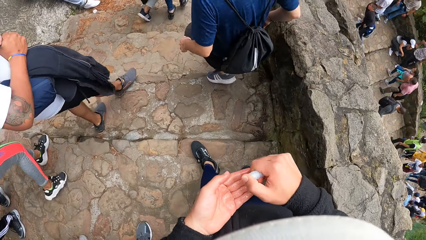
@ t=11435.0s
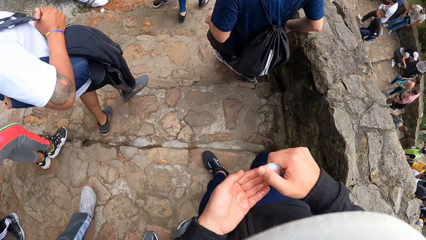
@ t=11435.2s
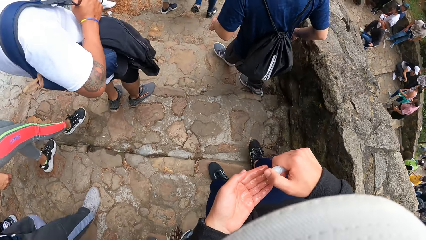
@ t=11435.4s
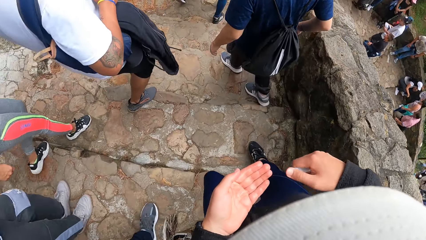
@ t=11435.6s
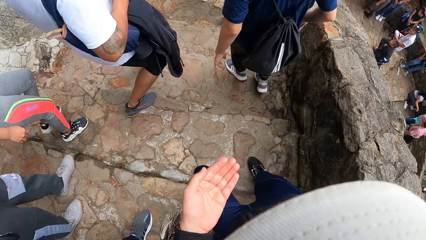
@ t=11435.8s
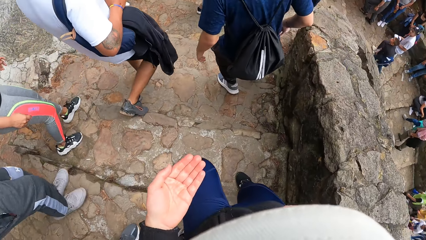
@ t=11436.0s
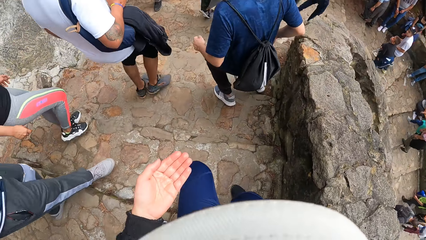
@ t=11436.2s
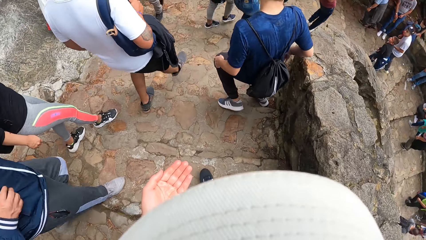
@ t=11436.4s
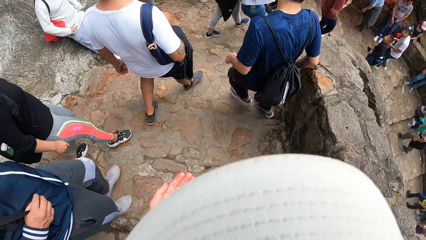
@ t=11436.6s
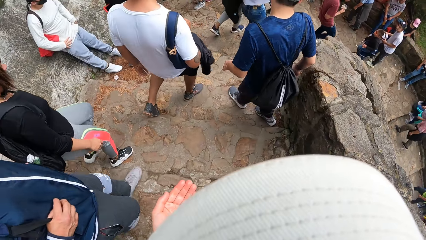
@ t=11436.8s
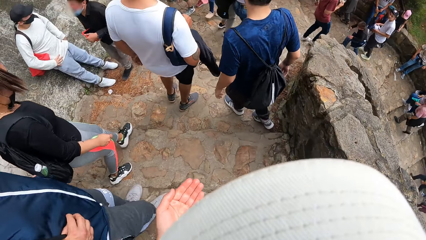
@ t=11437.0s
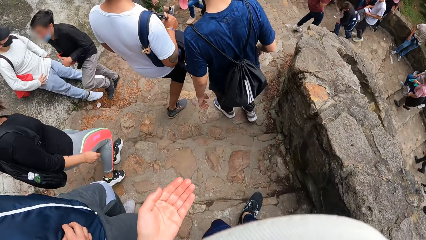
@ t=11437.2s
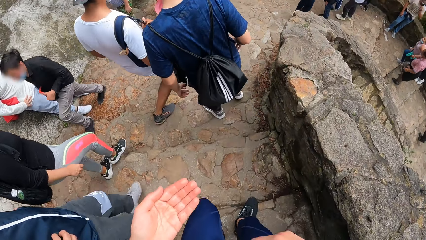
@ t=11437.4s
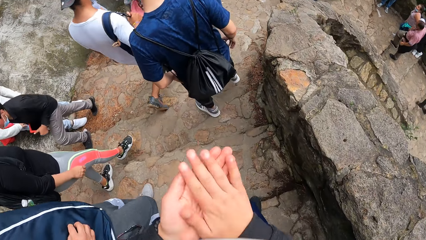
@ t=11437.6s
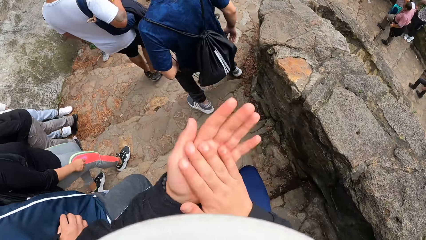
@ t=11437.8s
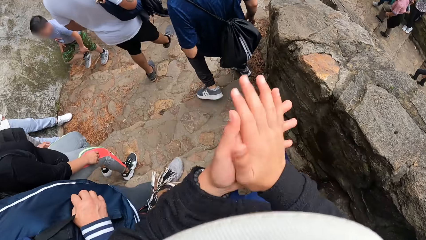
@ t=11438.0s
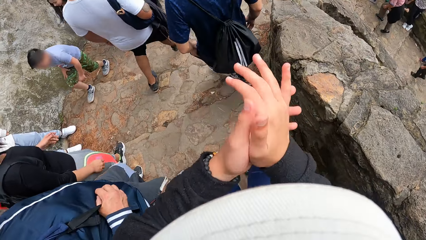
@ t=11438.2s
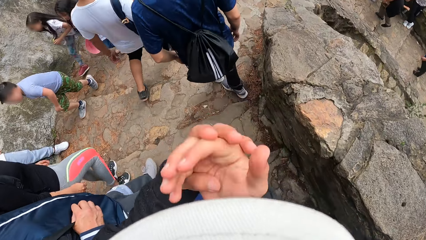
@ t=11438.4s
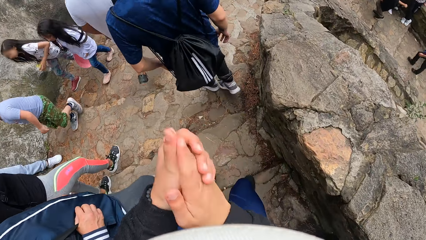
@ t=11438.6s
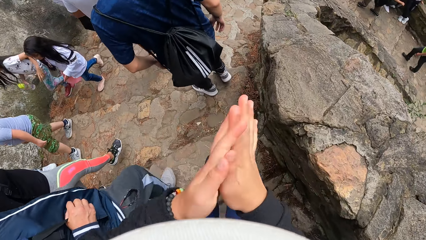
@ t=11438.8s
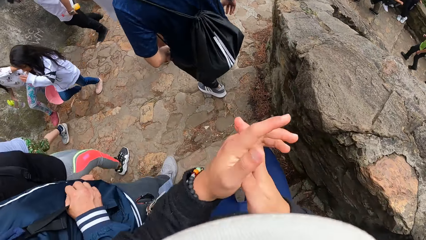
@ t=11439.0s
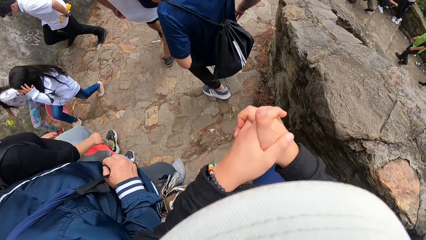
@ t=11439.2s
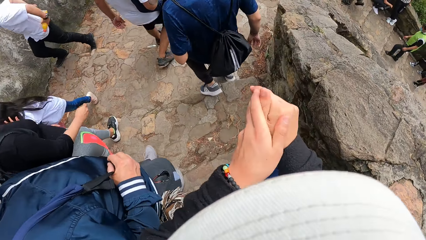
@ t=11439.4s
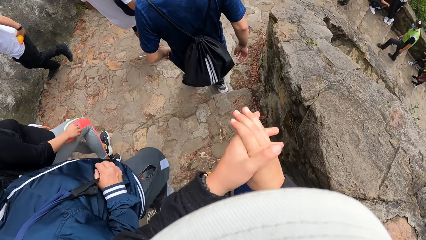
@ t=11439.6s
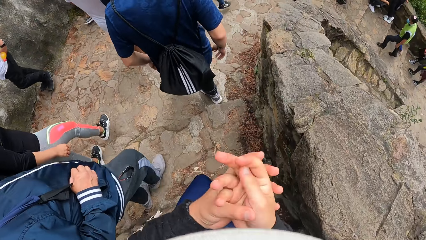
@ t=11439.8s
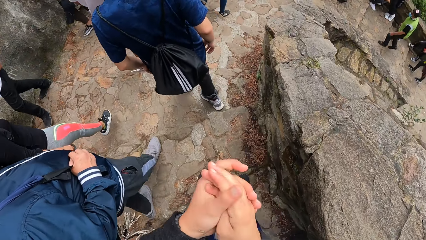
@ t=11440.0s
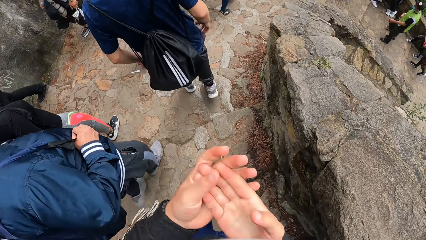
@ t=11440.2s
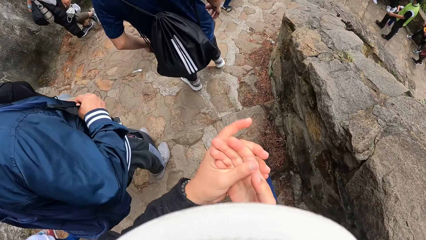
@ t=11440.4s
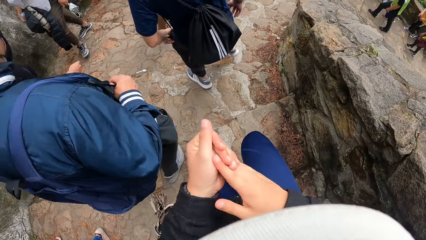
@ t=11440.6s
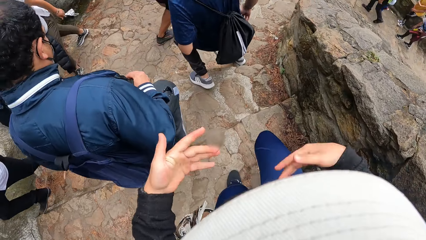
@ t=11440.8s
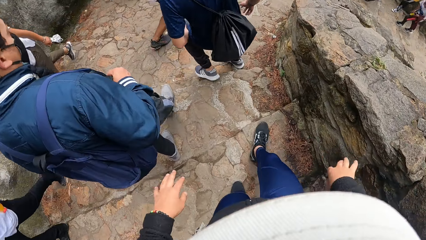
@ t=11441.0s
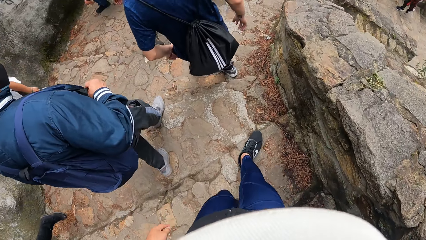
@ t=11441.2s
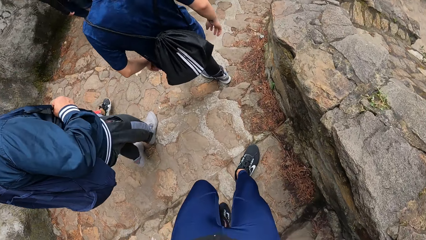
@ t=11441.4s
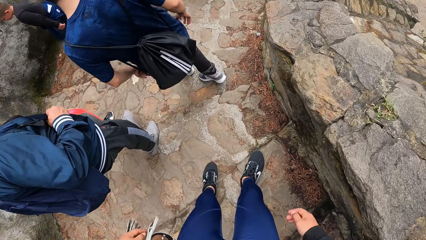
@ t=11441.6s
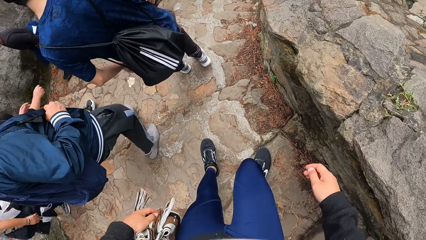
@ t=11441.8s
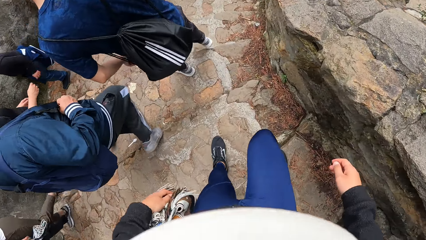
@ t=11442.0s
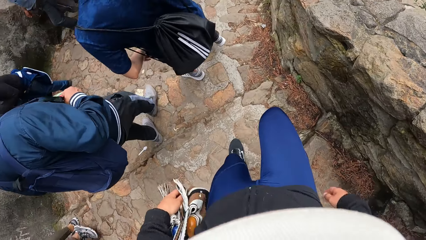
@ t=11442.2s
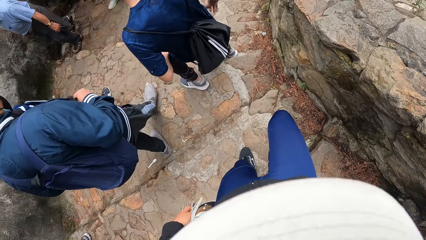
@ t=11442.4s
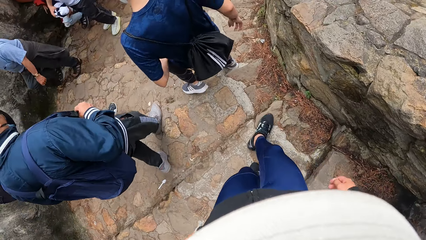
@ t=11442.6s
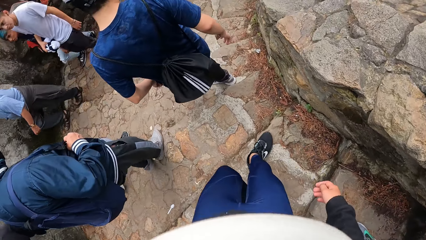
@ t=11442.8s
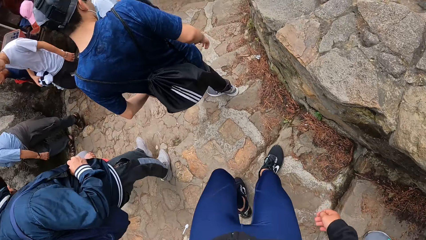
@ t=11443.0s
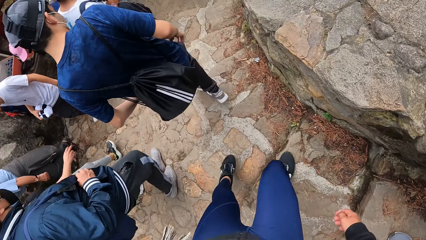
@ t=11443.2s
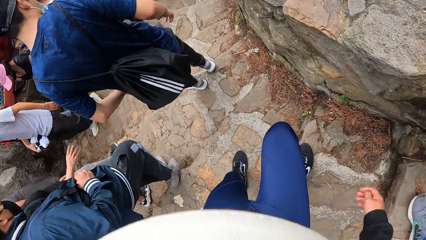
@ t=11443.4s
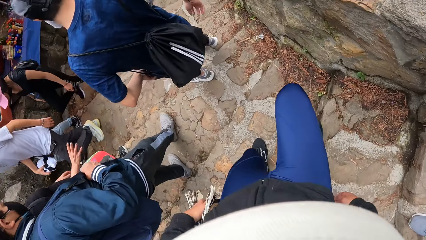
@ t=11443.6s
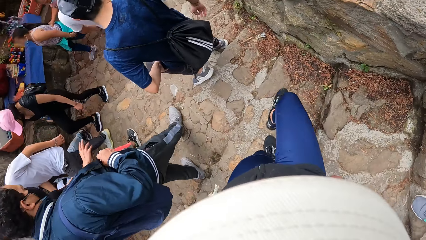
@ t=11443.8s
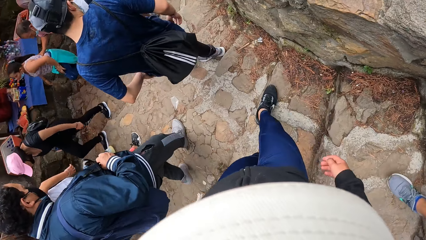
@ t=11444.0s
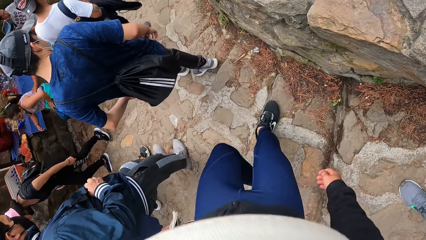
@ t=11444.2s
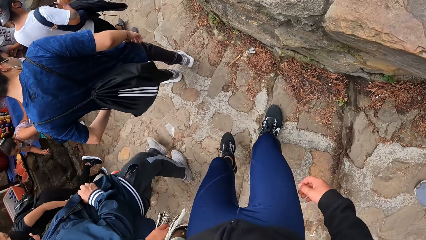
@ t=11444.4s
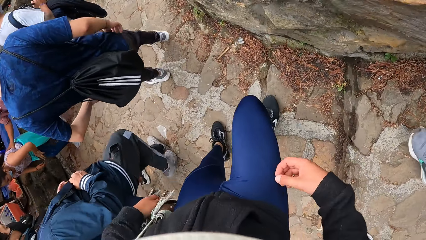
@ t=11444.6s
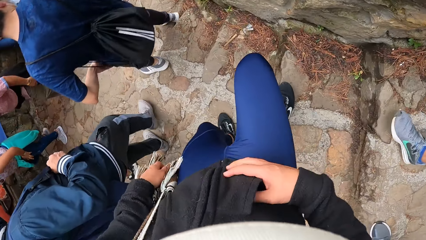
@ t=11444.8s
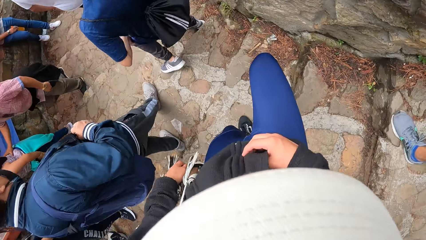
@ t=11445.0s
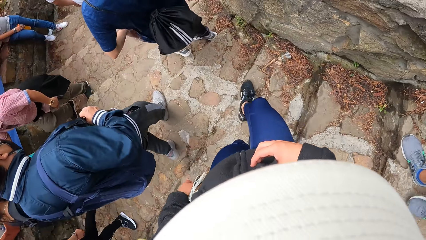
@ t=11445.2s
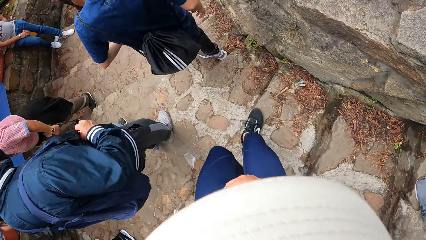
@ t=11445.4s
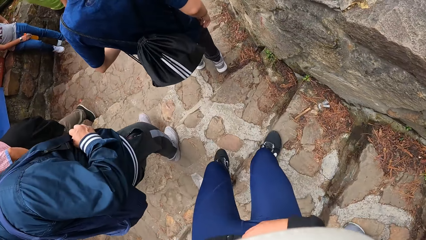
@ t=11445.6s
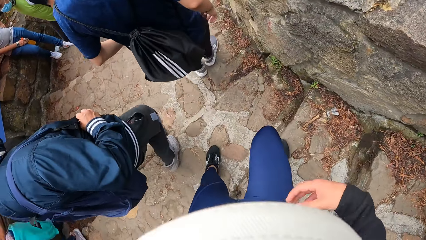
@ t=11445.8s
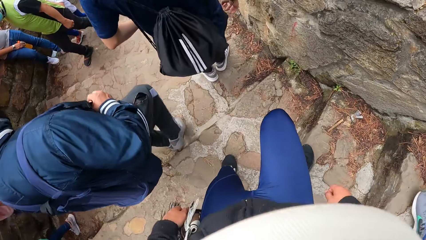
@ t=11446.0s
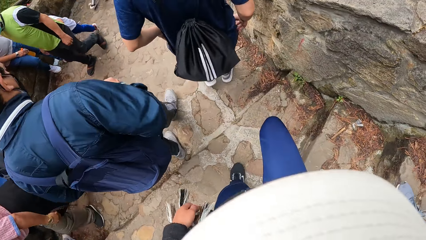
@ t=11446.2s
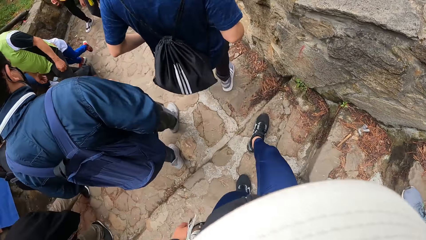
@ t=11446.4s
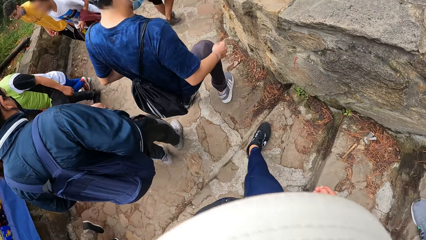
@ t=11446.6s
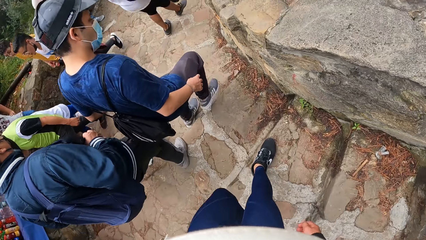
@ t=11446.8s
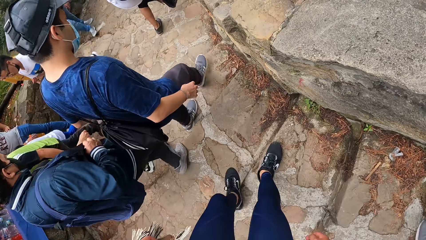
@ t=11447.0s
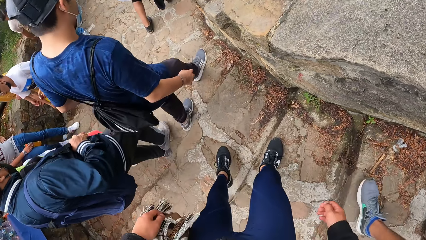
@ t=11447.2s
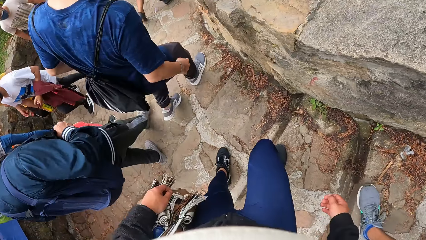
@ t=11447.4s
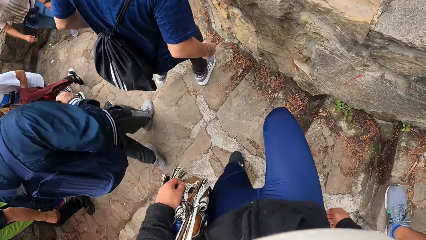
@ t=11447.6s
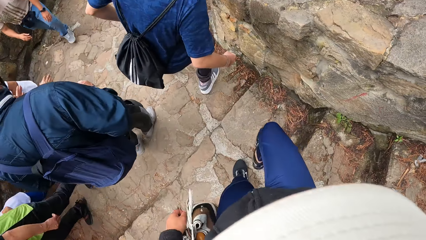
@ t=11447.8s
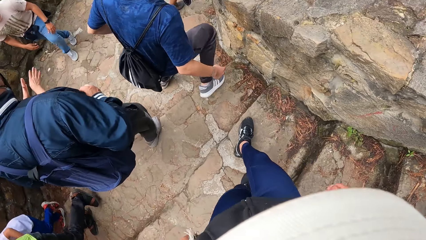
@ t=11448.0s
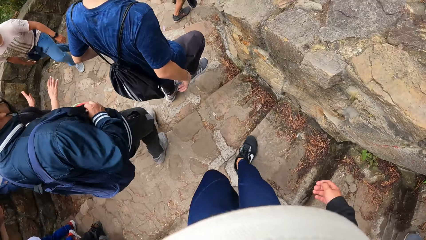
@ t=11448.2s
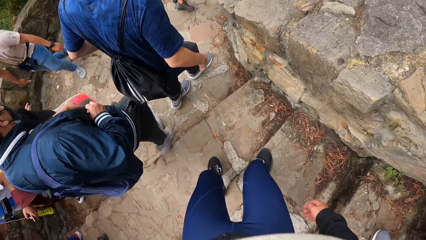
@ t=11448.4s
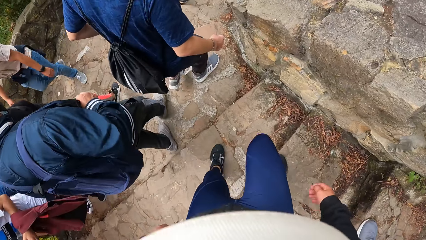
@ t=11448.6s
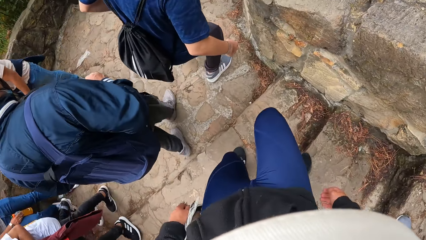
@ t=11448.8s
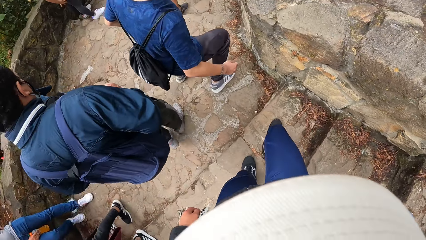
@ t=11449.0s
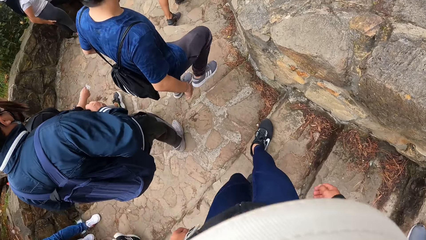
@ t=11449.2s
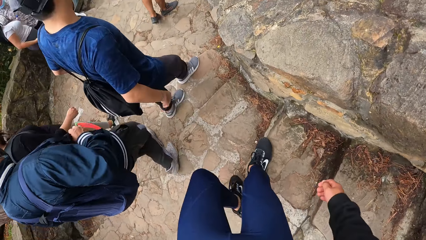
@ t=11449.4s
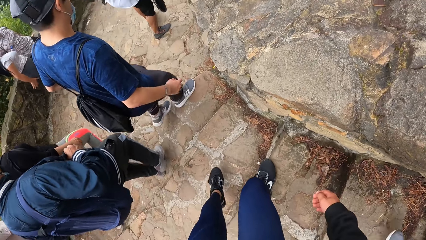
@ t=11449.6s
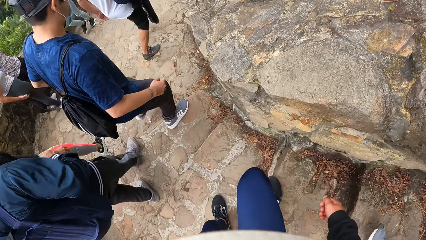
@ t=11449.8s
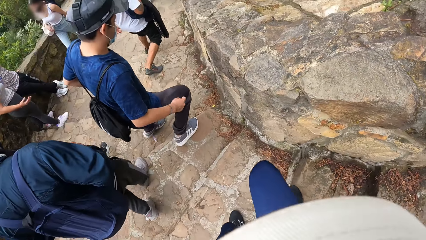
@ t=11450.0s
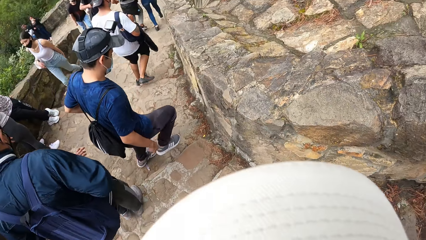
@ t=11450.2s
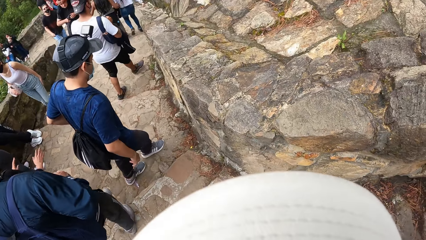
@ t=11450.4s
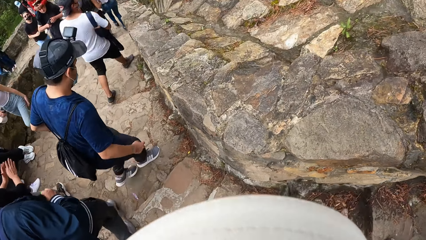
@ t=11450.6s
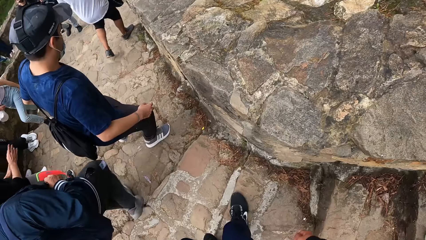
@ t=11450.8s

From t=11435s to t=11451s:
The camera wearer rubs her hands against each other. She holds the cross body bag with her left hand. She walks downstairs. She adjusts her jacket with her right hand.
